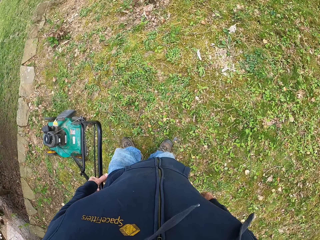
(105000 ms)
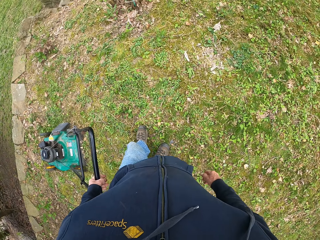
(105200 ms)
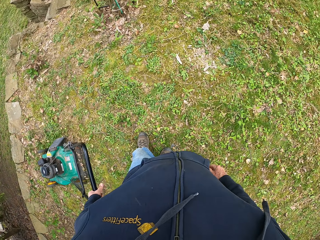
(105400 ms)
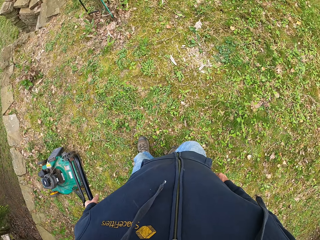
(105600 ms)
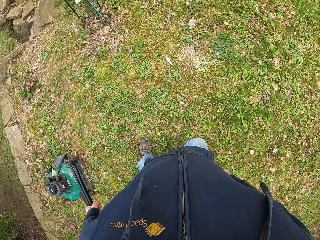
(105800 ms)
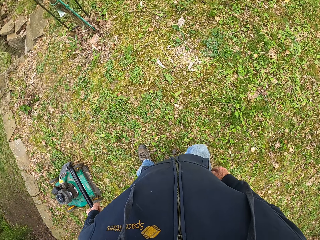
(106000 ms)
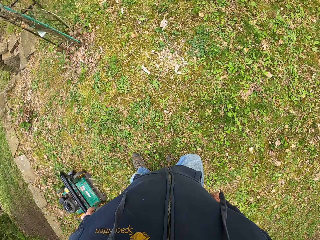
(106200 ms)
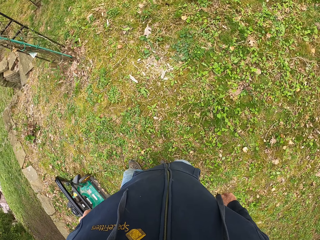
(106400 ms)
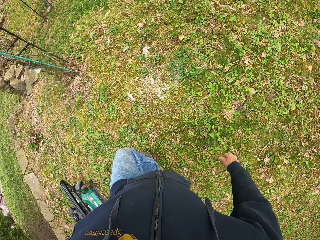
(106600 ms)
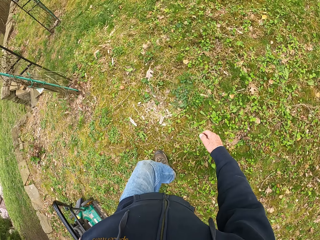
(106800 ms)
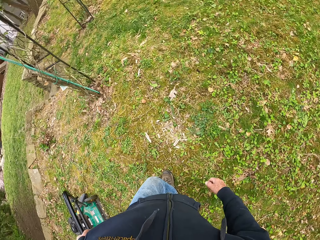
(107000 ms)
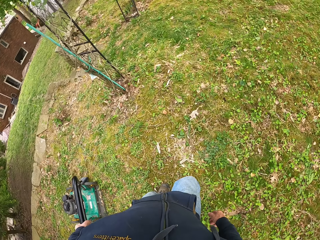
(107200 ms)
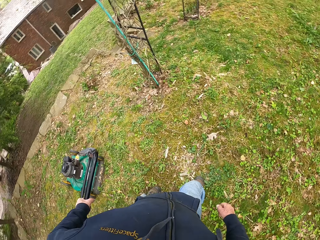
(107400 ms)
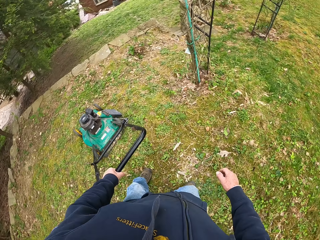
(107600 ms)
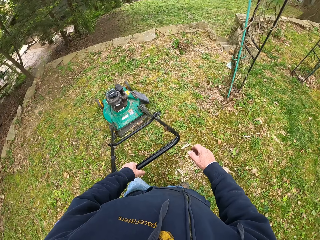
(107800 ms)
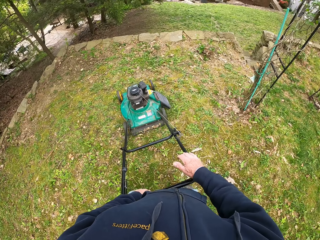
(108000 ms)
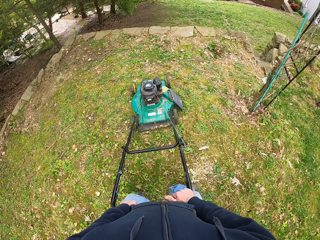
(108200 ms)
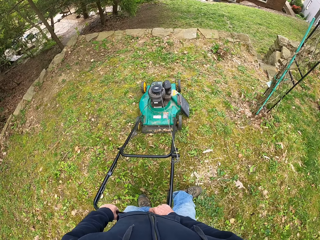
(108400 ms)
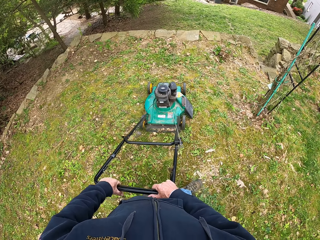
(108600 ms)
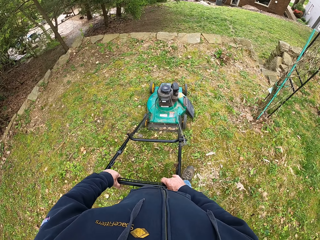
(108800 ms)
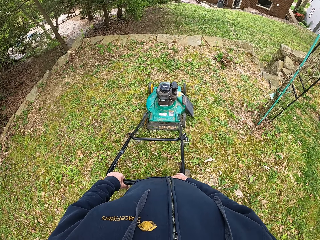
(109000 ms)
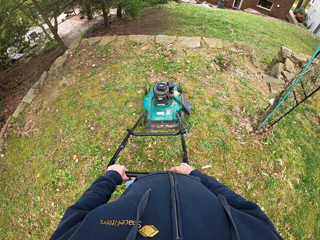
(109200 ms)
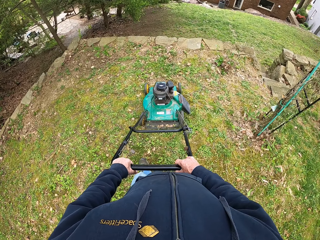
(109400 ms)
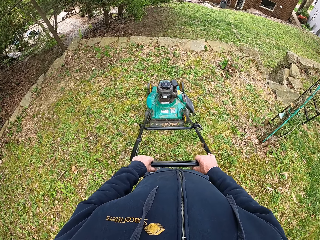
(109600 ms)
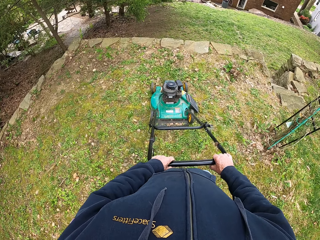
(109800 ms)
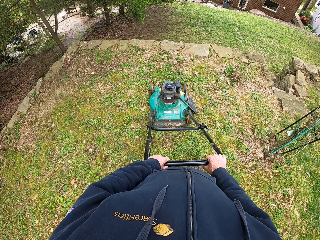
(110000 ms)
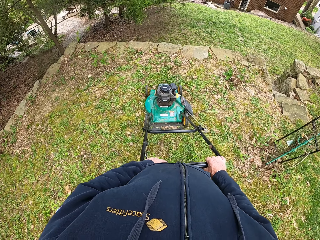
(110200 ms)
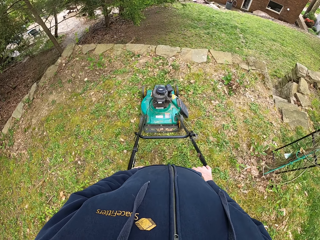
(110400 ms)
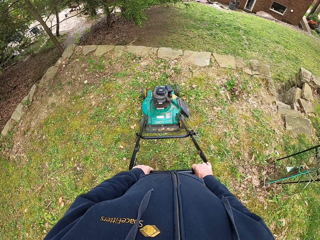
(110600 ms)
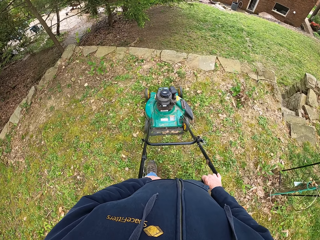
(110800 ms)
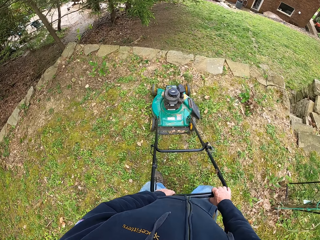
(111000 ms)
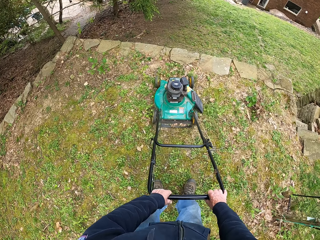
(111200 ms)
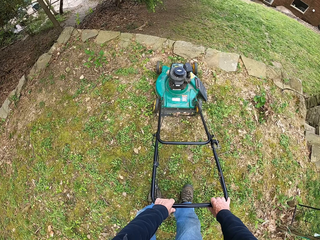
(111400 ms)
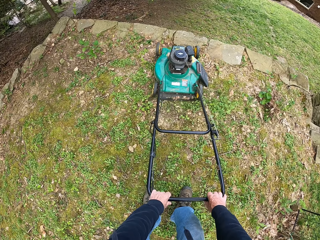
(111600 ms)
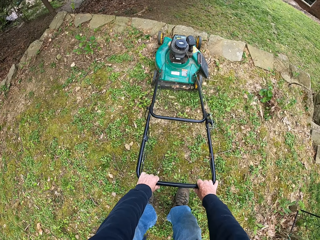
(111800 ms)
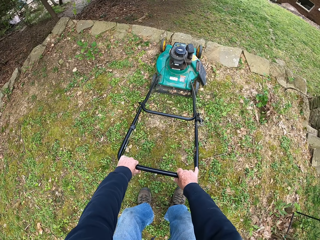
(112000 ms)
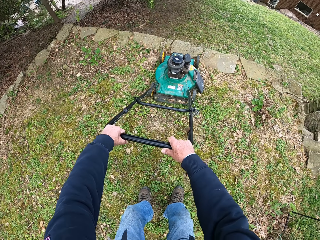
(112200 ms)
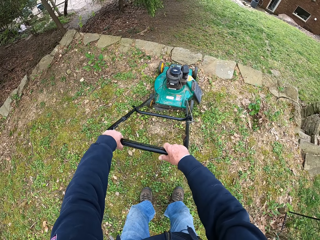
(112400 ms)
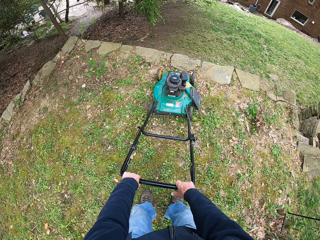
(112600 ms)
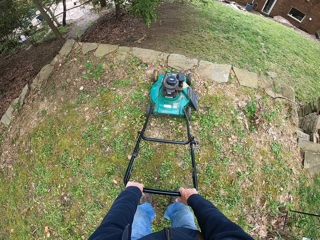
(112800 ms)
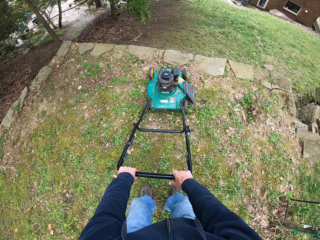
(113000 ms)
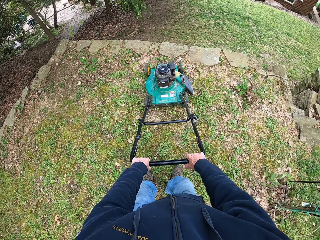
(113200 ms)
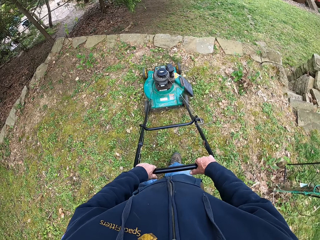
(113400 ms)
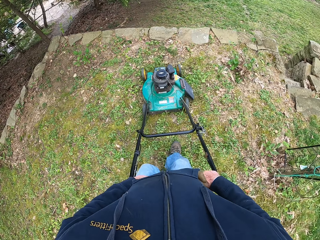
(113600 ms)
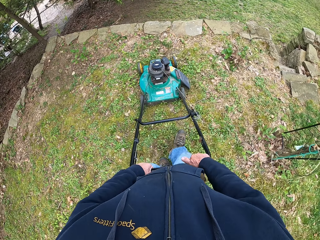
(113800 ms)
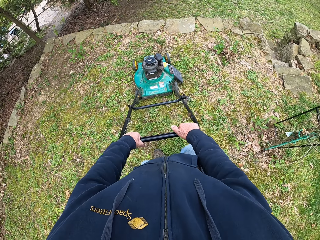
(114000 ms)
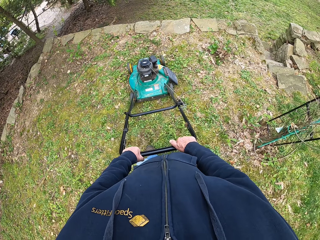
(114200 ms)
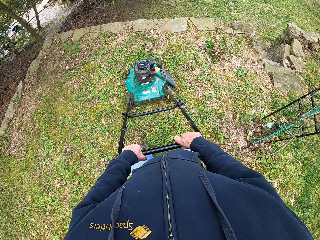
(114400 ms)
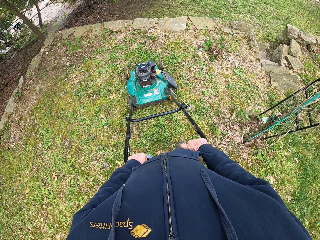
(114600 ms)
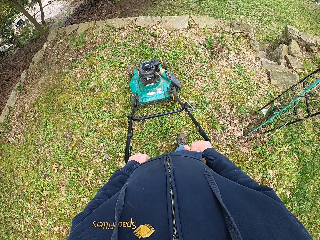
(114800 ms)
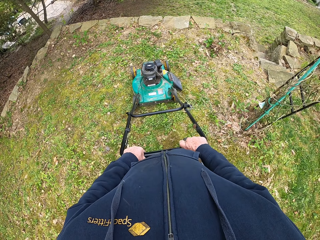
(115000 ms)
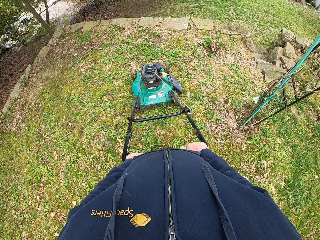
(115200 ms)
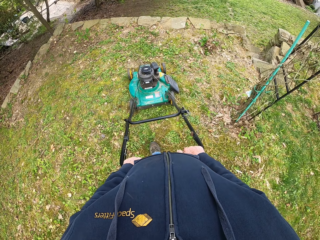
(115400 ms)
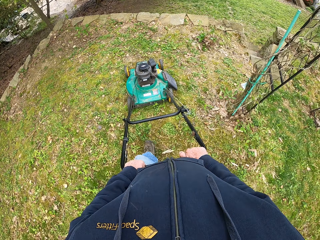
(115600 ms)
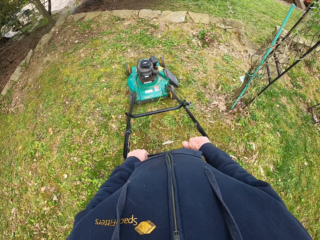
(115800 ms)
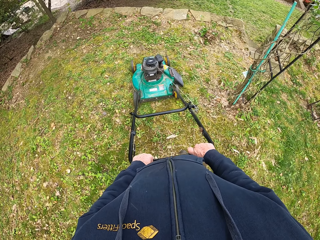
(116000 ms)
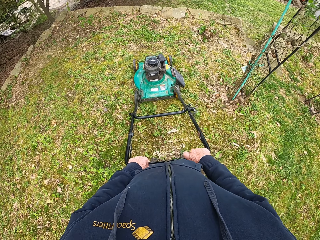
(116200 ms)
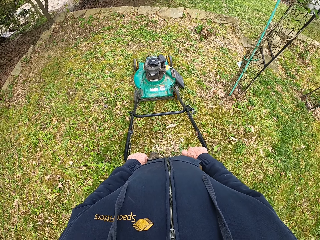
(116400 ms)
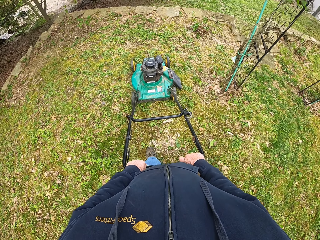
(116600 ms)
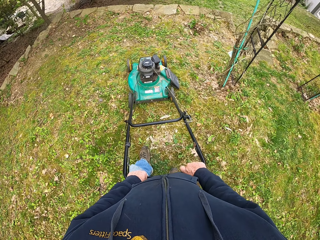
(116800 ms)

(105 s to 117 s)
The camera wearer turns around. He walks around the garden with a lawn mower. He puts his right hand back on the handle of the lawnmower. He cuts grass with the lawn mower.

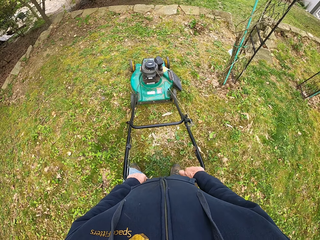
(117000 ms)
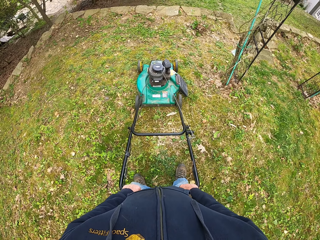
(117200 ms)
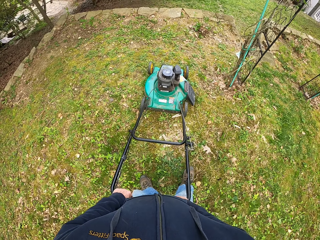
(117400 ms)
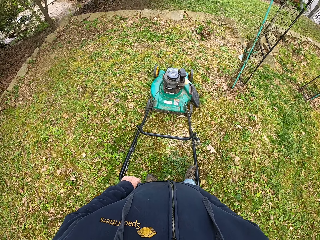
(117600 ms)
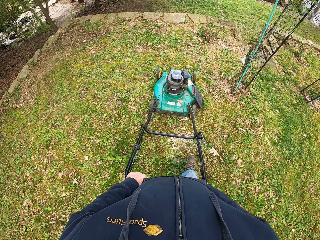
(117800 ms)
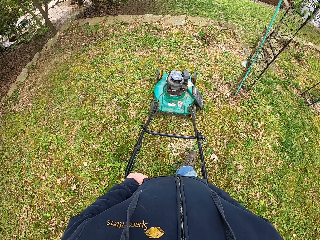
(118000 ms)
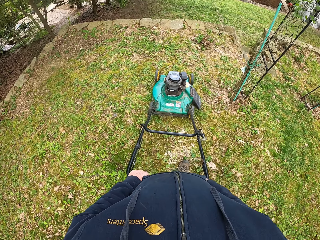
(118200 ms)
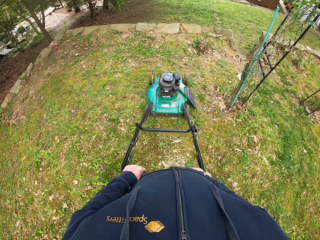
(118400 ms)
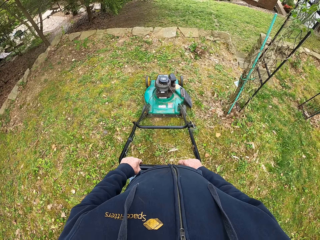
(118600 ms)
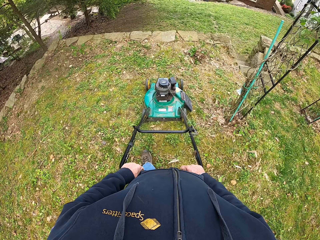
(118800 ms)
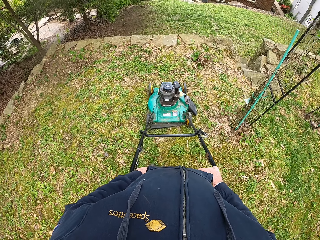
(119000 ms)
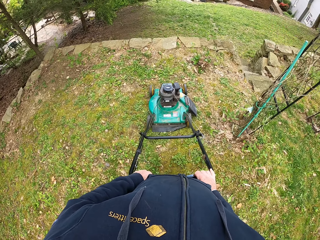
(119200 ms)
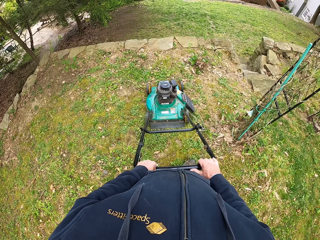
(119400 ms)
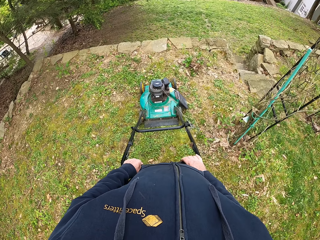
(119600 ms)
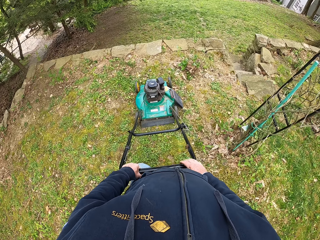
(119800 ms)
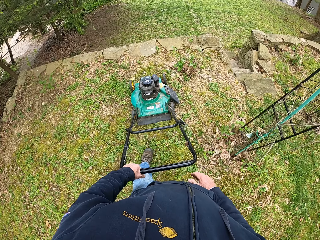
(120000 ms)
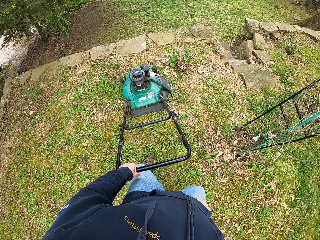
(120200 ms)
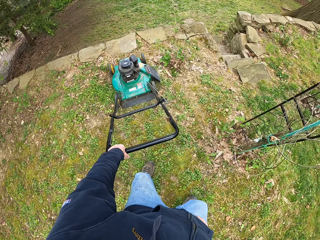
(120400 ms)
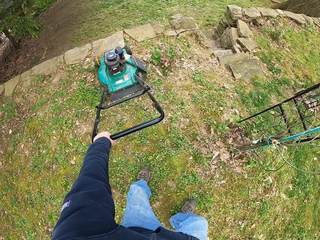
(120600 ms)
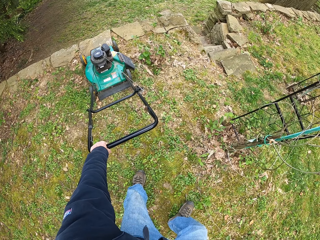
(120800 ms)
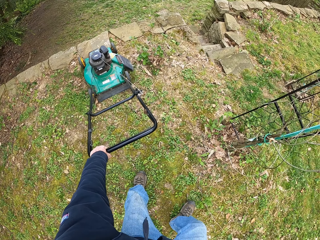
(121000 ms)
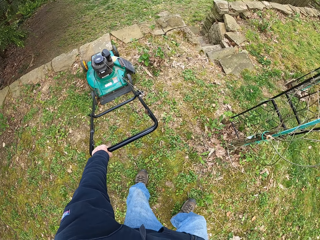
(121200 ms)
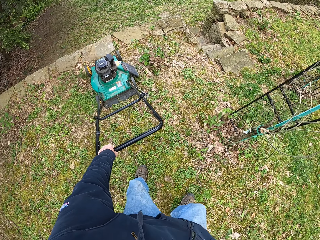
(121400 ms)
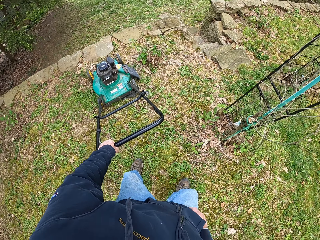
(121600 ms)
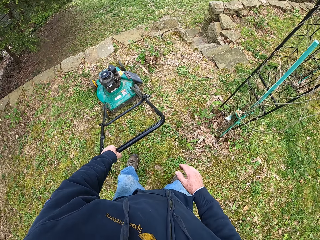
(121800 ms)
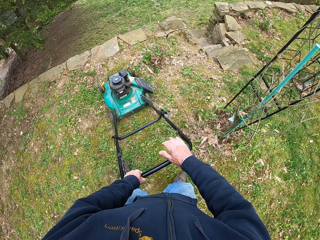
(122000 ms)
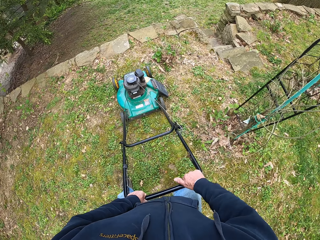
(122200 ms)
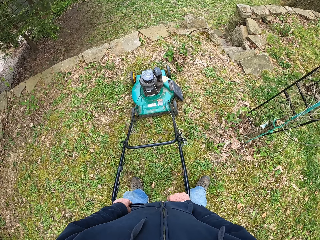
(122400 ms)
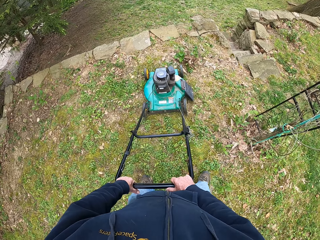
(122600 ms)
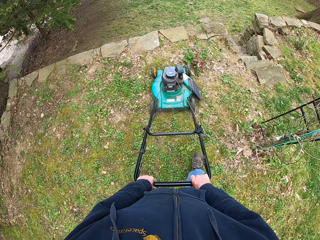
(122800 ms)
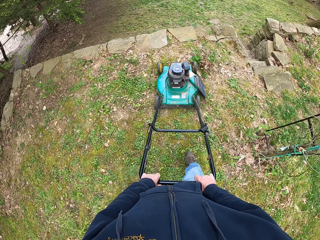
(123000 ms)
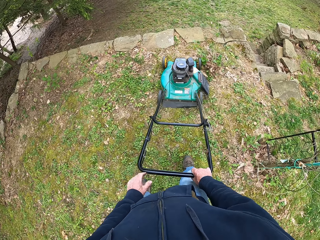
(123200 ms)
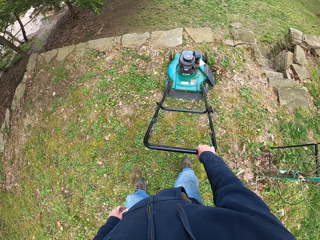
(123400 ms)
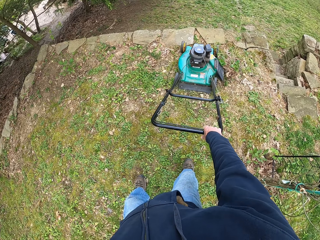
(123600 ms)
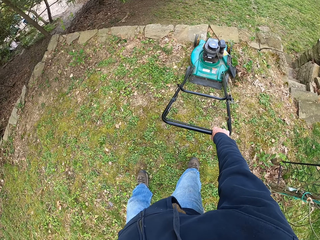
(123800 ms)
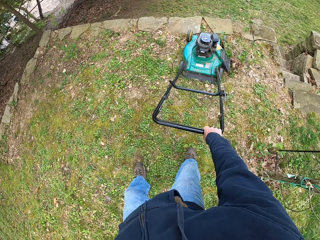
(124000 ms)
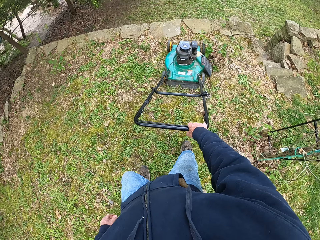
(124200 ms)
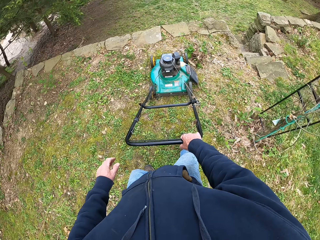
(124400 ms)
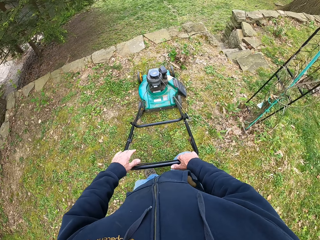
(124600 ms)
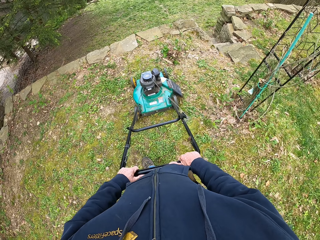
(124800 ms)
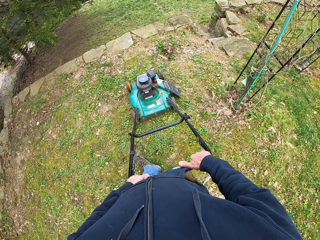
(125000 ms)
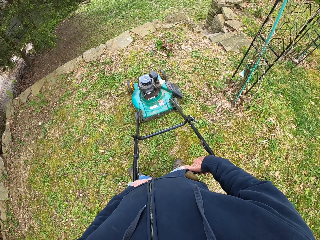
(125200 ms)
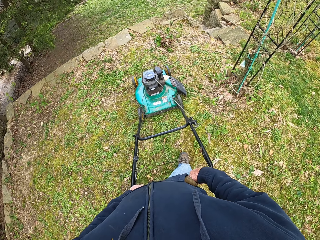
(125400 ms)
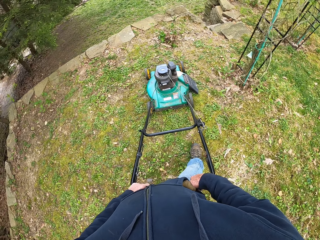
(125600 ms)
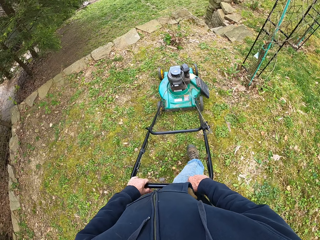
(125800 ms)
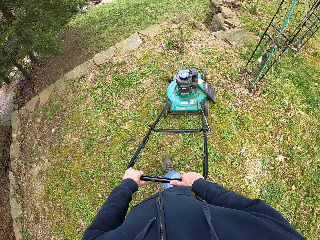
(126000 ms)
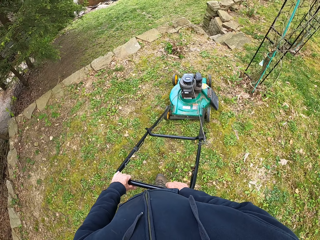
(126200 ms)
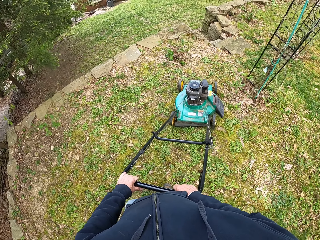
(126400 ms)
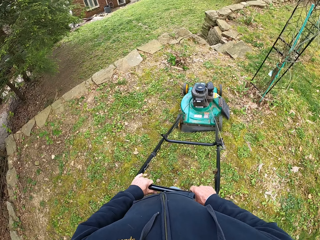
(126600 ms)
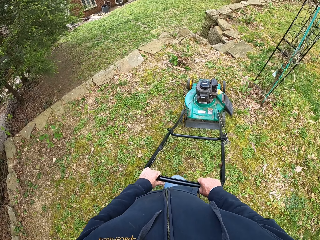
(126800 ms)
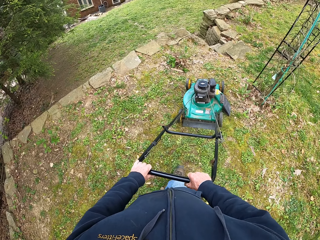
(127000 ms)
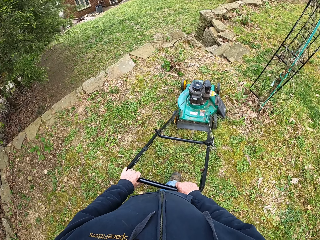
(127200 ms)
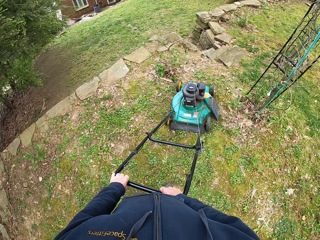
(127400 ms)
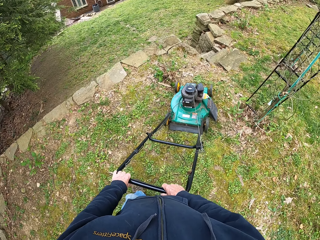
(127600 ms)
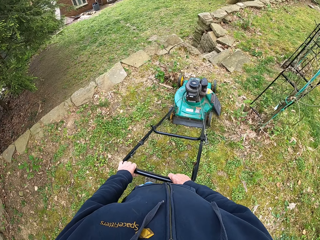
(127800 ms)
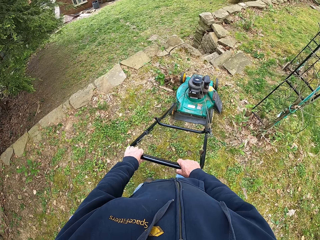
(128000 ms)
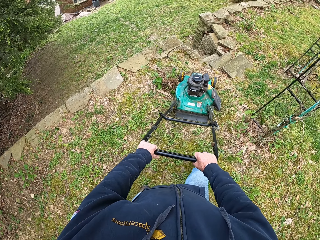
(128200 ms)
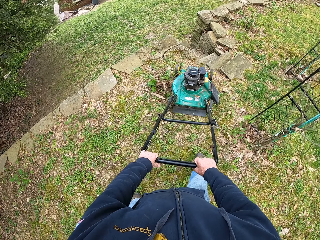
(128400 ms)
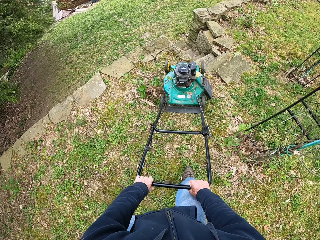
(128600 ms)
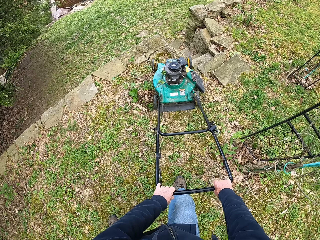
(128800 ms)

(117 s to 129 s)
The camera wearer removes his right hand from the handle of the lawnmower. He puts his right hand back on the handle of the lawnmower. He removes his left hand from the handle of the lawnmower. He puts his left hand back on the handle of the lawnmower.
